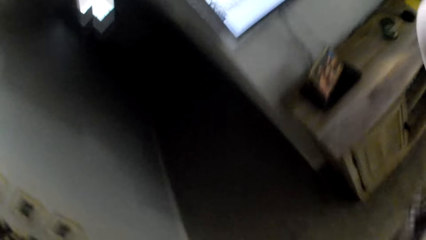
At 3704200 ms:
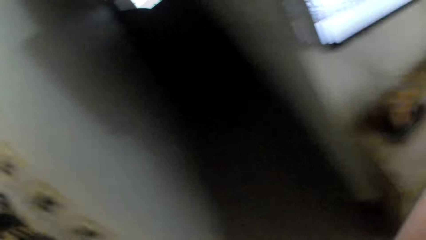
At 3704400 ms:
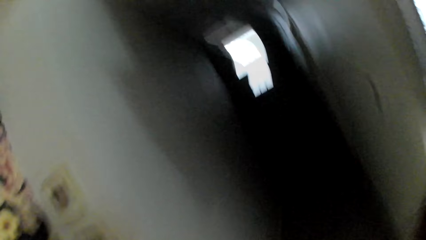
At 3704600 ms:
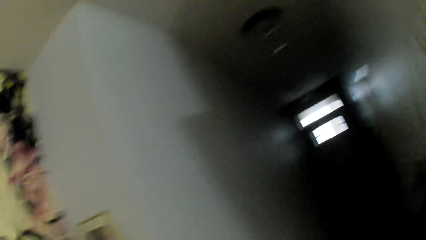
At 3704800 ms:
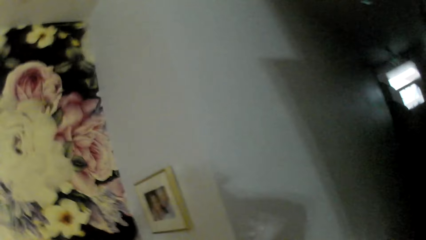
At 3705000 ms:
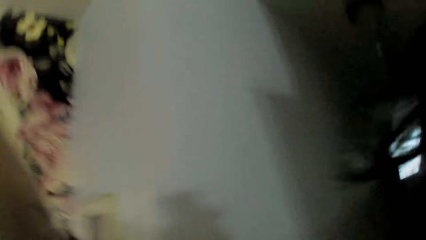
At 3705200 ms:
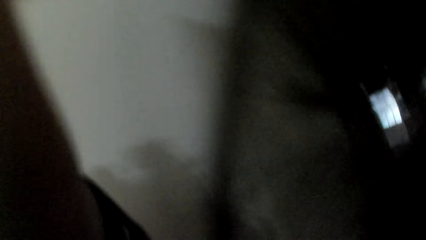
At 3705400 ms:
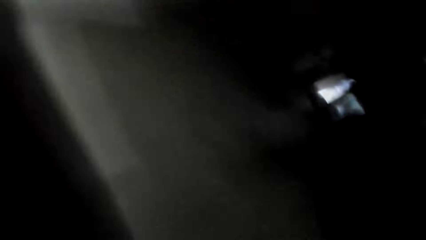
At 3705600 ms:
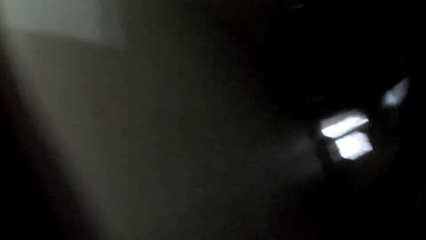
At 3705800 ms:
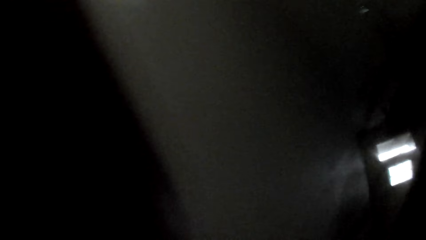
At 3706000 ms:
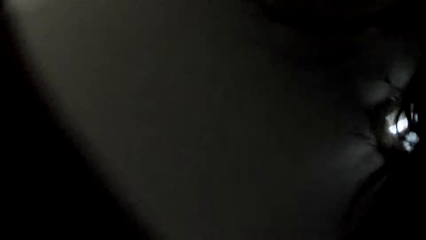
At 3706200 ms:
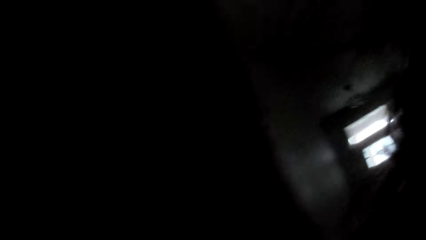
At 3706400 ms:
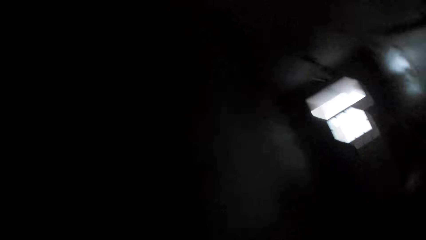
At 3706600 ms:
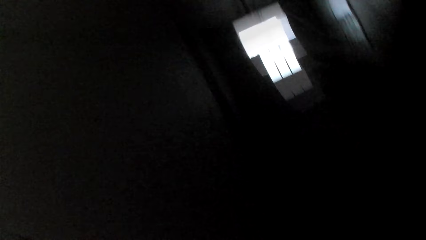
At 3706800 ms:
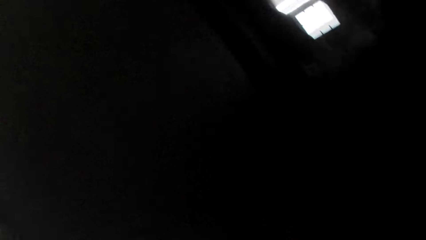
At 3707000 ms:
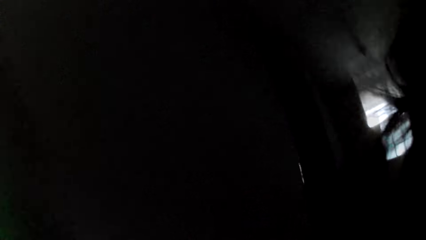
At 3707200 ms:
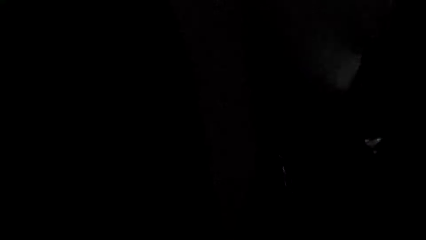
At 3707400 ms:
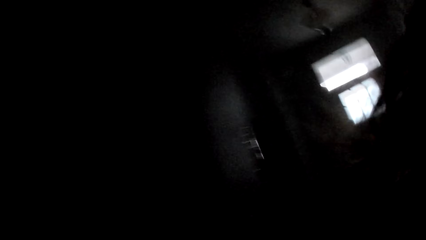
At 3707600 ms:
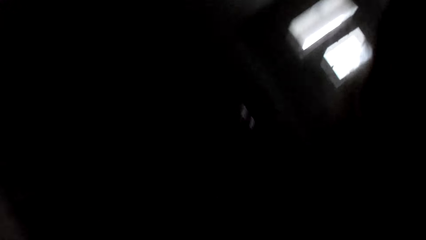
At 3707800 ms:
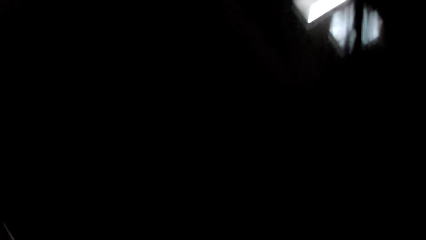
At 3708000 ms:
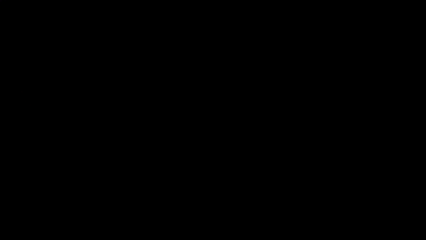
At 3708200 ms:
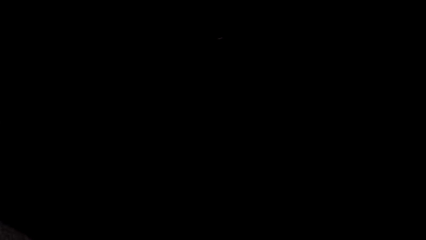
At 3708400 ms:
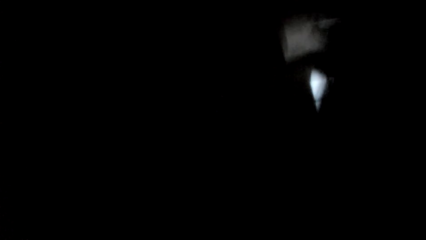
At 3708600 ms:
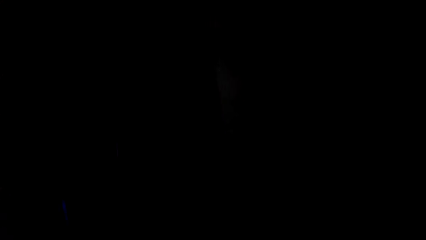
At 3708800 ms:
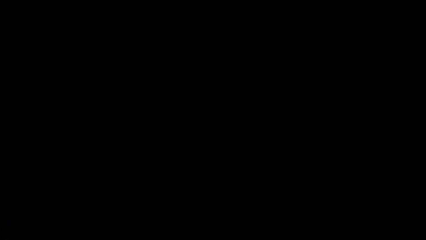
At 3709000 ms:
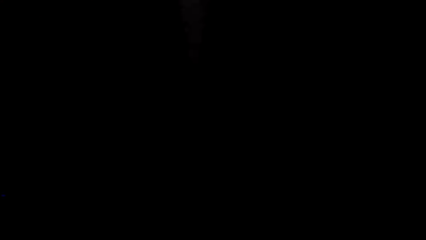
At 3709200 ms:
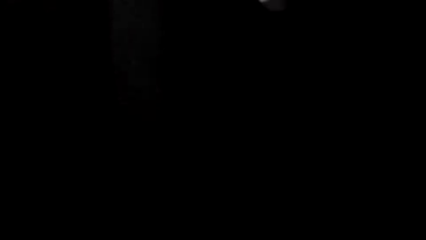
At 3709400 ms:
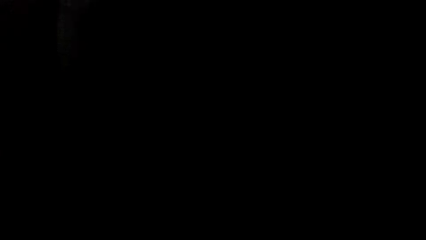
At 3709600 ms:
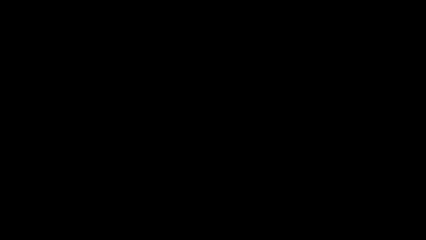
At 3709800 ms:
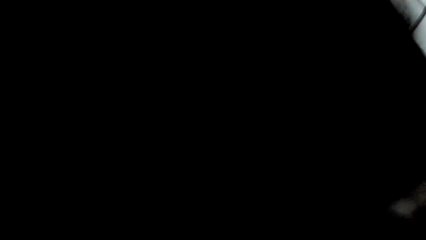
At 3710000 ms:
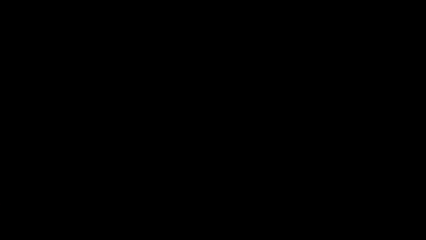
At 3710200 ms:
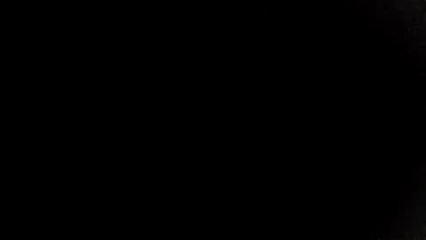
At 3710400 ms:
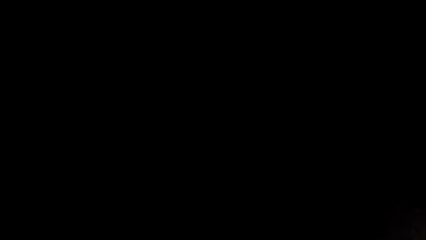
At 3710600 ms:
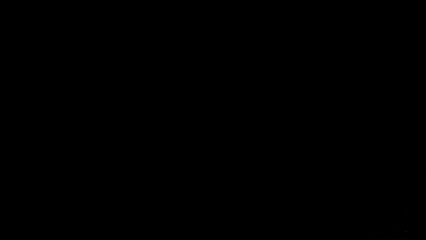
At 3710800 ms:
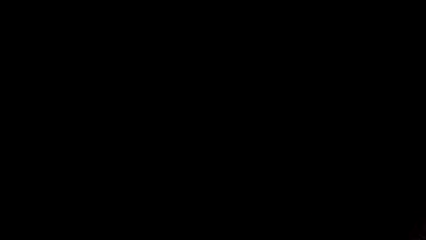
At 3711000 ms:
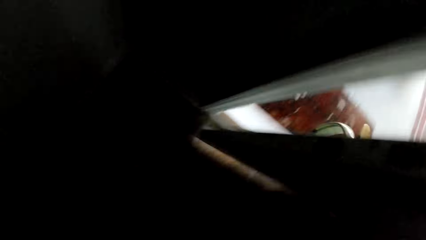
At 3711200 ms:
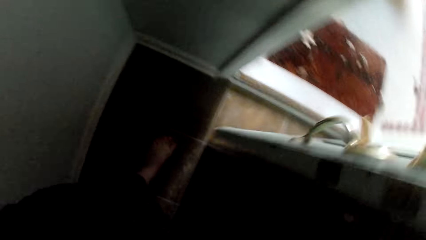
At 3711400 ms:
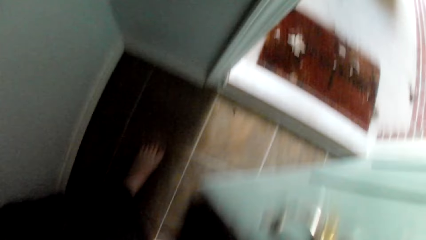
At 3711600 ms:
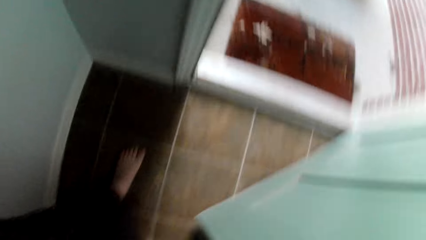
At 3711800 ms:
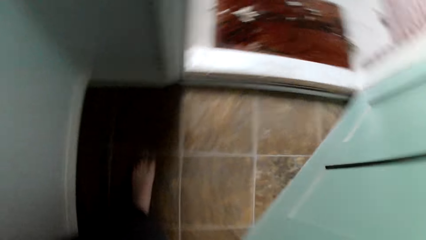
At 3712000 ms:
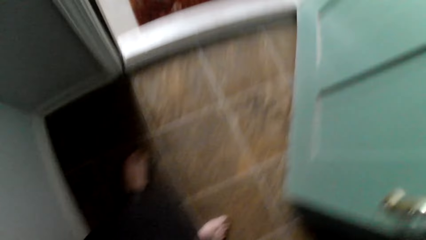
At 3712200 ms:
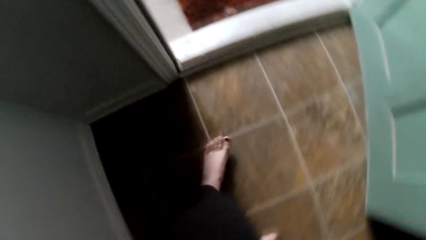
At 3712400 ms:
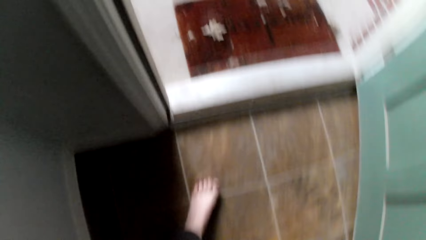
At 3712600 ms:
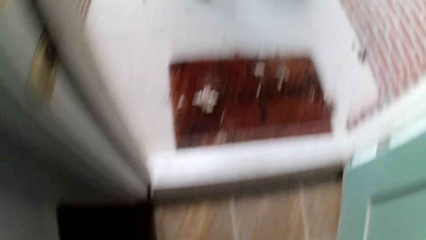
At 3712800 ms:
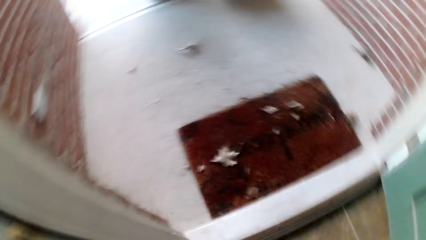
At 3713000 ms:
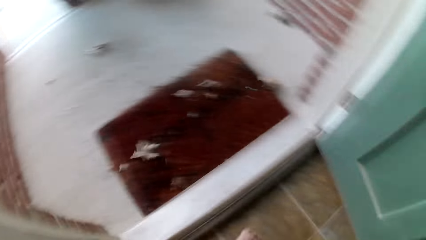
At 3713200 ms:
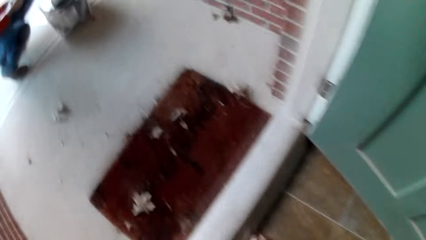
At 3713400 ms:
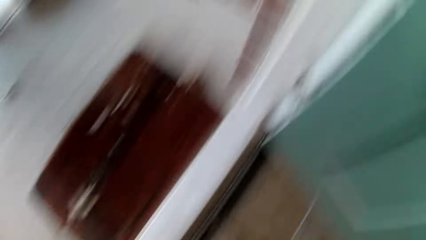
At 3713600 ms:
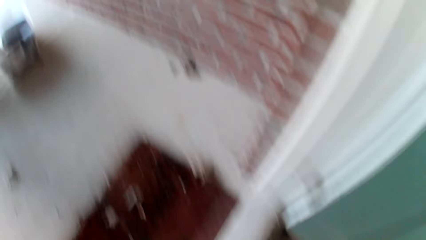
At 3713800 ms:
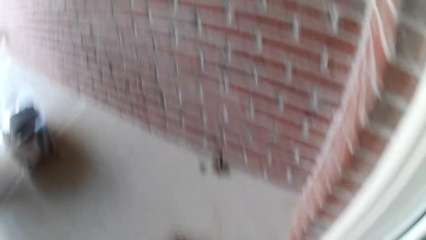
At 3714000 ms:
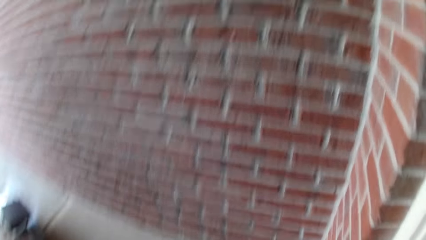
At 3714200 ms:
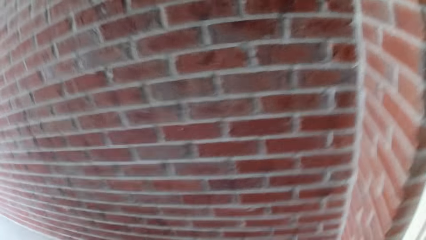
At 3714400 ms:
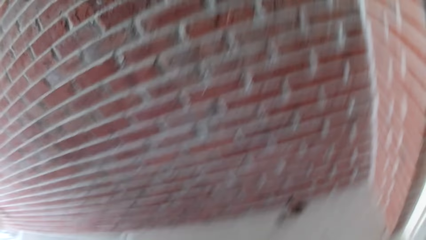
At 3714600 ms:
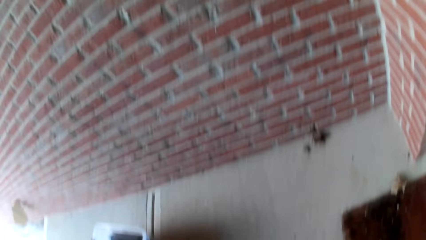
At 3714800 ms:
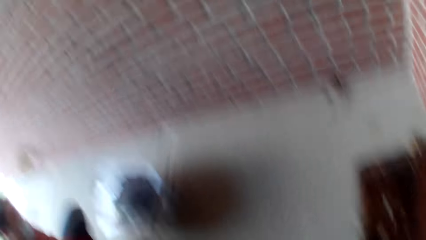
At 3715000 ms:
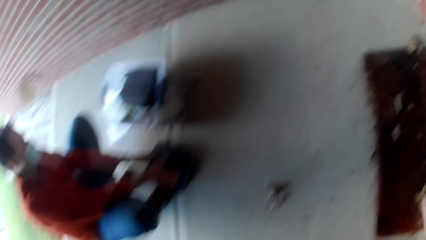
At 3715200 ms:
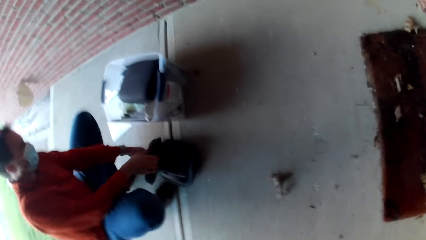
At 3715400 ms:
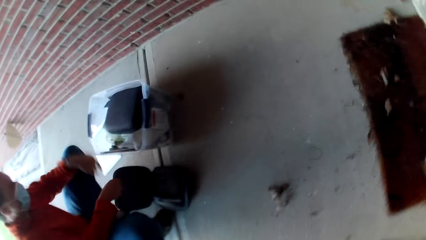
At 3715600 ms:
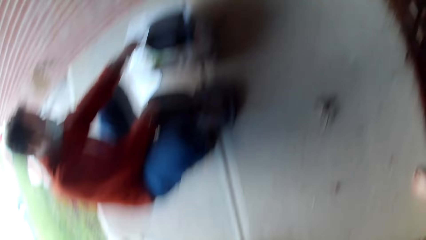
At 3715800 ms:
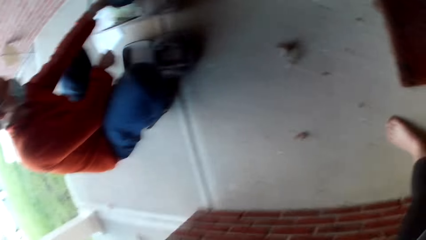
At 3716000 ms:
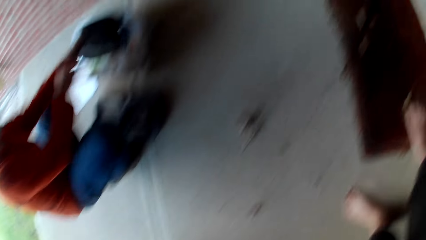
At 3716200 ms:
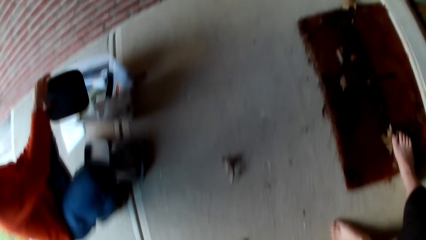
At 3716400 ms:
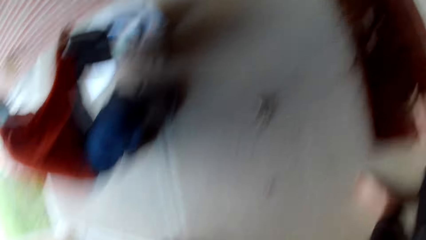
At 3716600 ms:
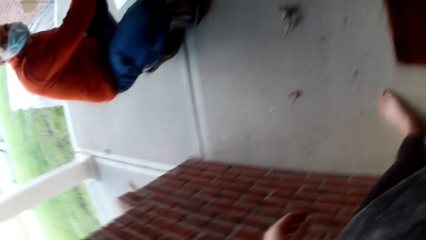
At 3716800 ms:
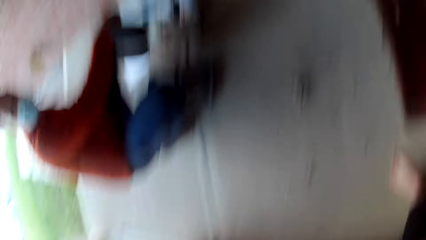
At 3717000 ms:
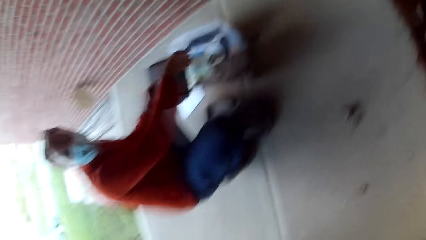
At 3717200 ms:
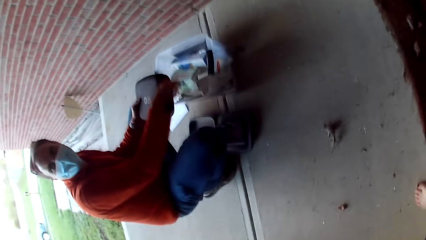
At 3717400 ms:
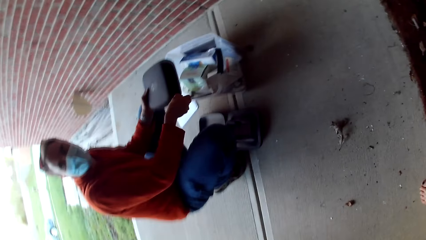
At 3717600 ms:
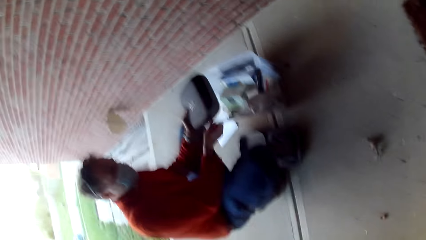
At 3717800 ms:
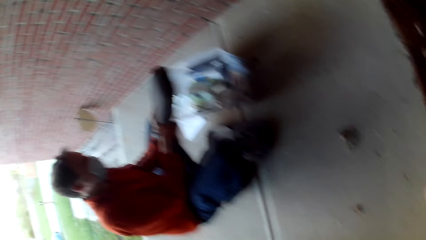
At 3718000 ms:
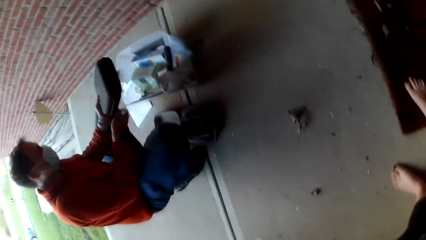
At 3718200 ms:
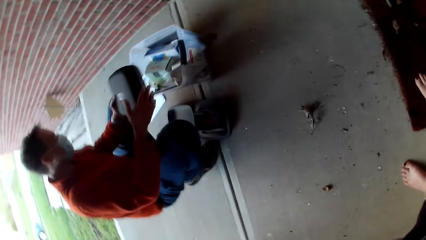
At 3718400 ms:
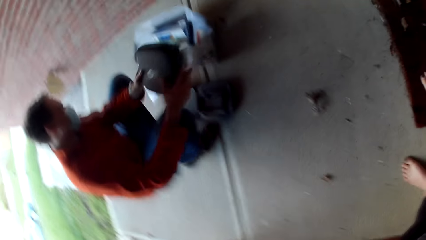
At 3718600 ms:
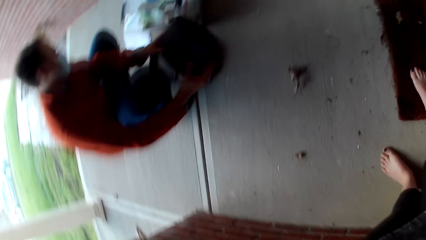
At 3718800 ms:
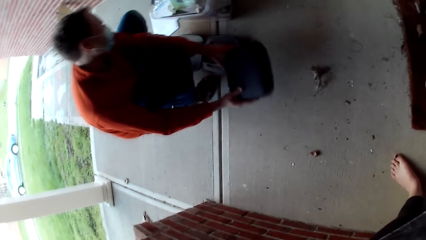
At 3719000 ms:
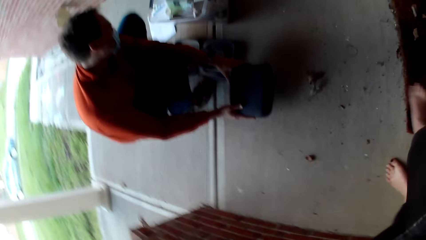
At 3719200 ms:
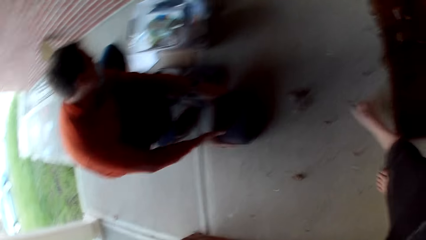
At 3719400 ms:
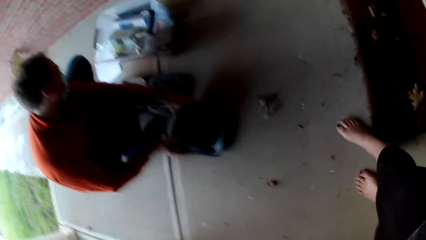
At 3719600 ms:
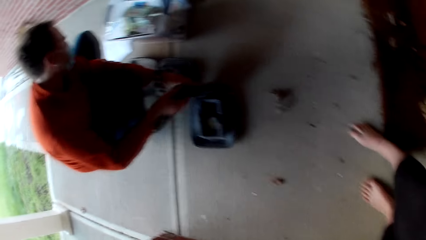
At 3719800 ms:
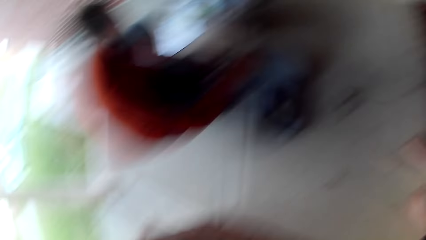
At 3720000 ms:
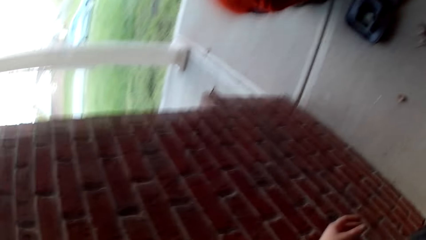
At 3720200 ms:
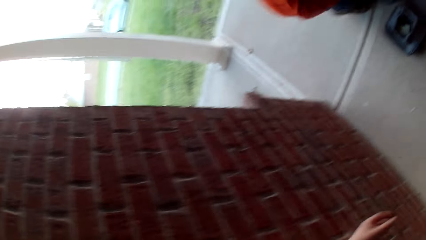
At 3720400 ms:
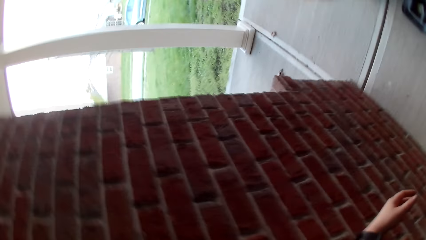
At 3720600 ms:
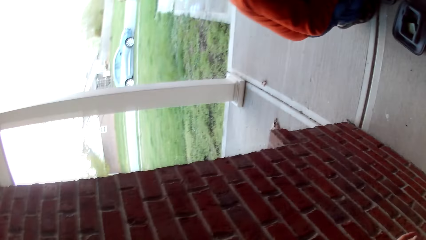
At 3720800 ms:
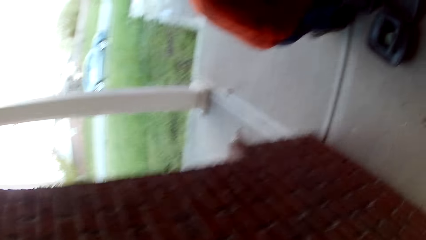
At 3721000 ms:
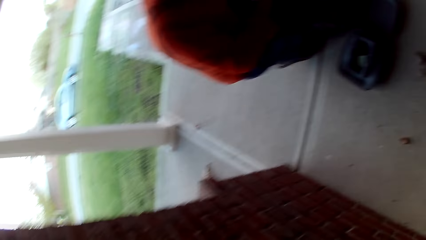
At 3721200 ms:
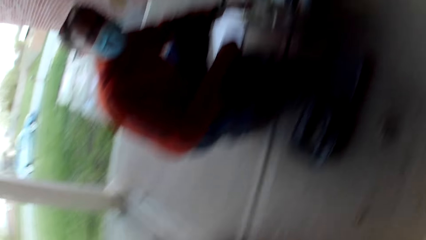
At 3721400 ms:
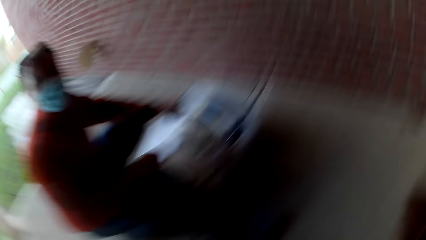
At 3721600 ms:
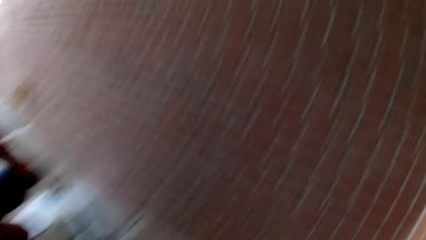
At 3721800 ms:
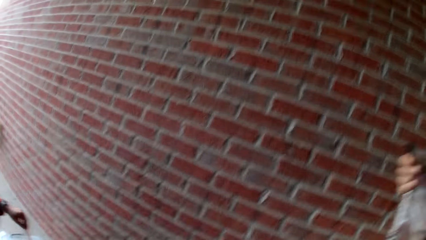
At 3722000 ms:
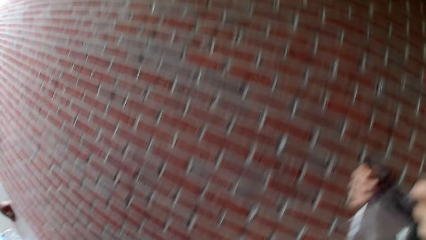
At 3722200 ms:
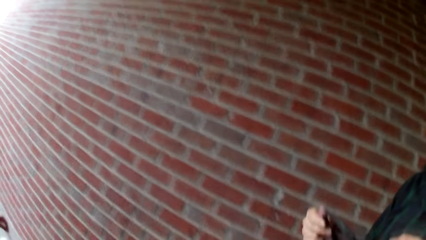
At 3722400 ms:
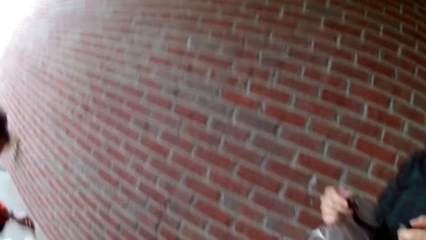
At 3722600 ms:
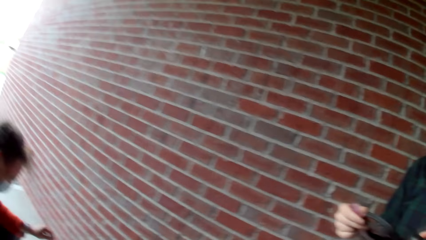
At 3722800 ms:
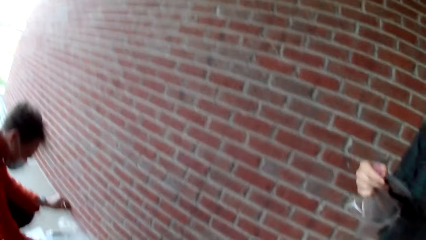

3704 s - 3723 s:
The camera wearer walks along the house. They raise the left hand to the camera. They walk along the house. They open the door. A man picks a bag from the tray. The camera wearer talks at the man. The man places the bag on the floor. The man removes food stuffs. The man opens the bag.
